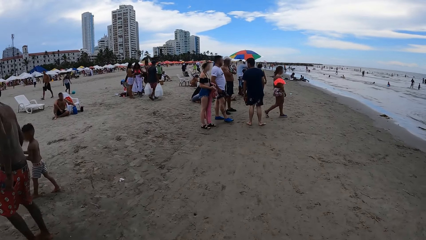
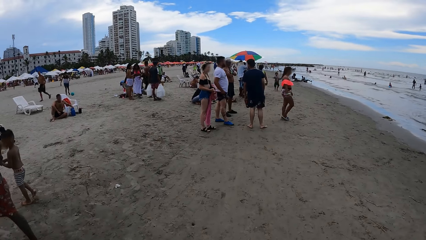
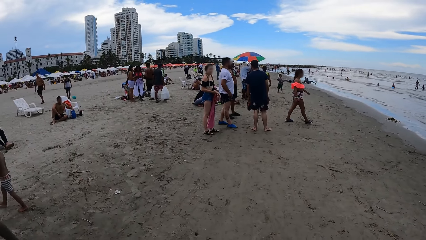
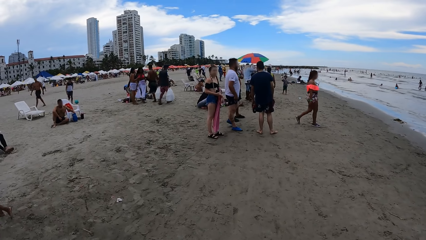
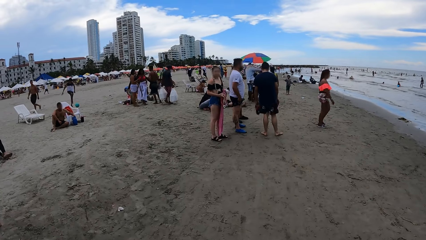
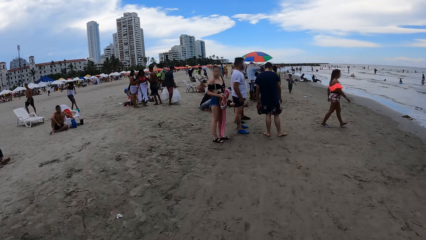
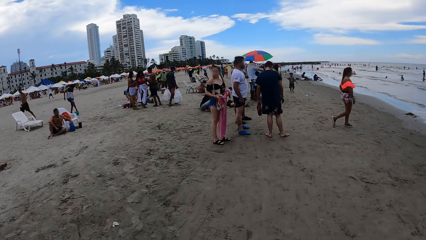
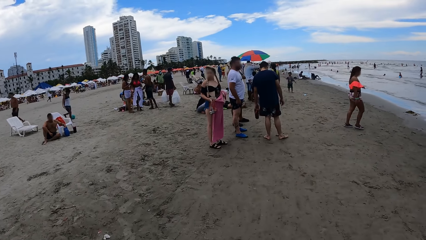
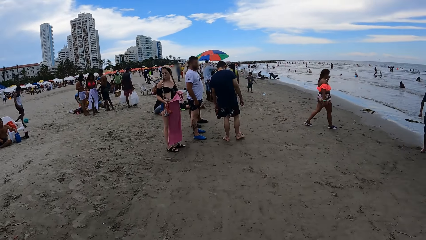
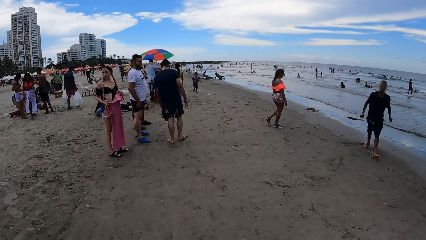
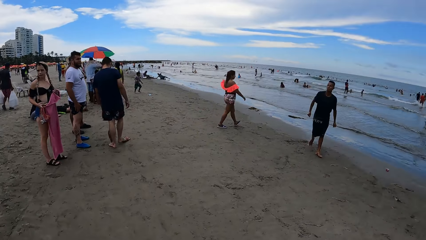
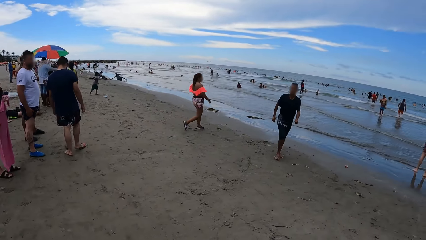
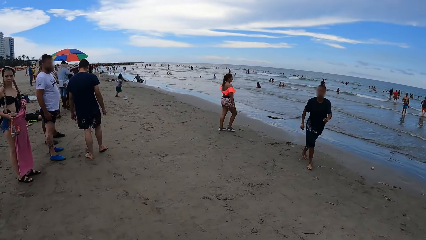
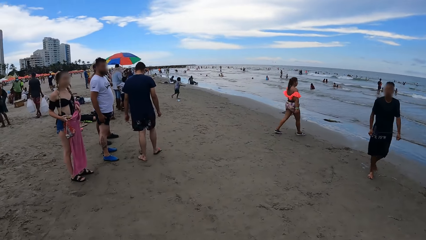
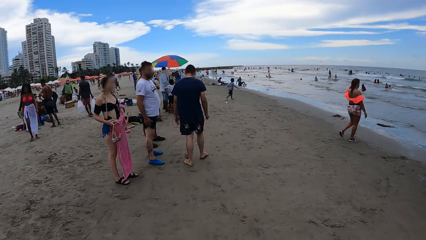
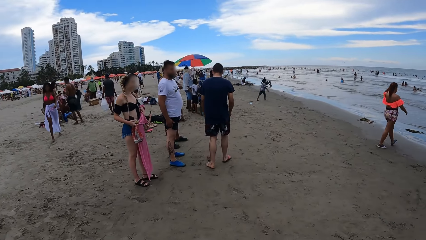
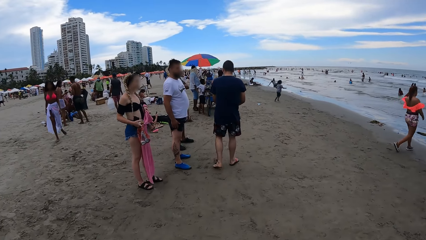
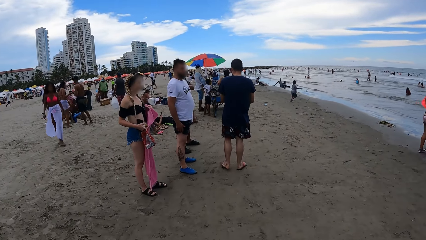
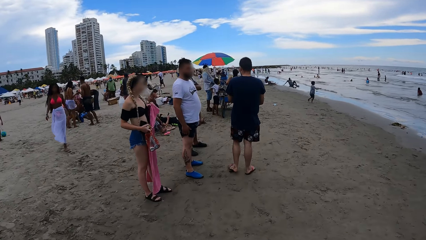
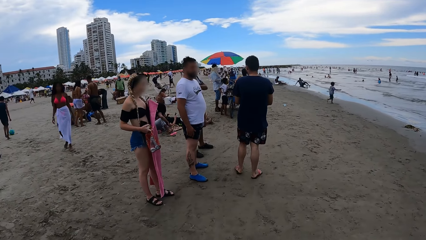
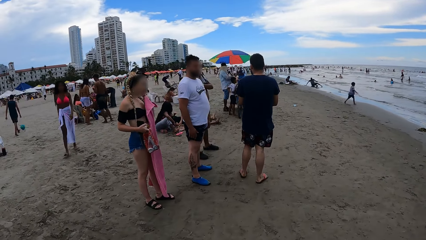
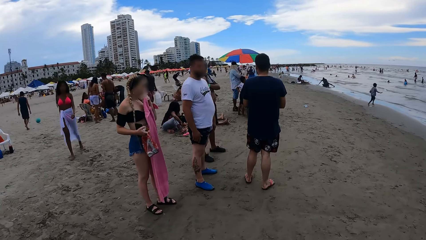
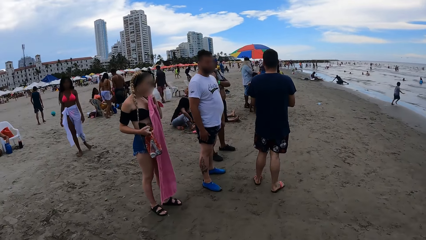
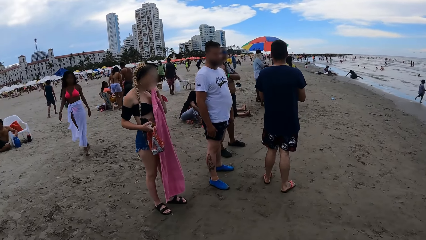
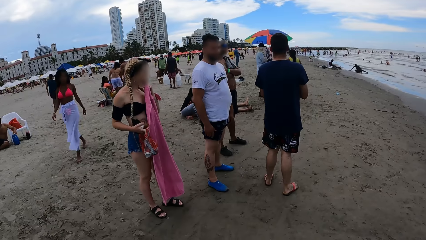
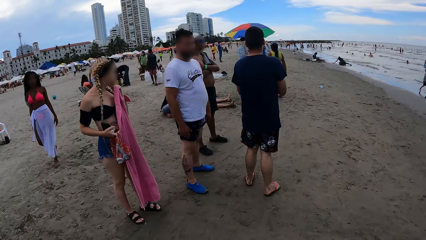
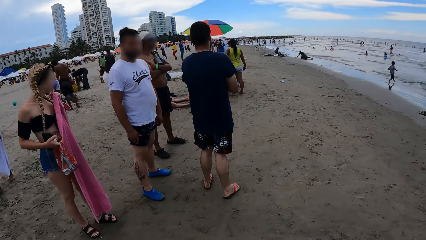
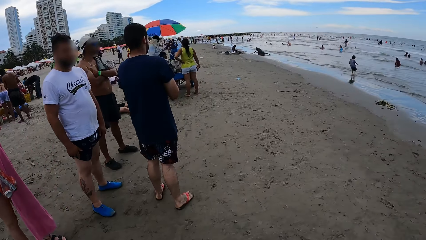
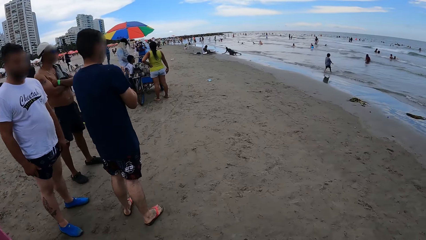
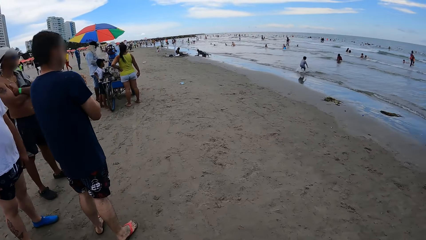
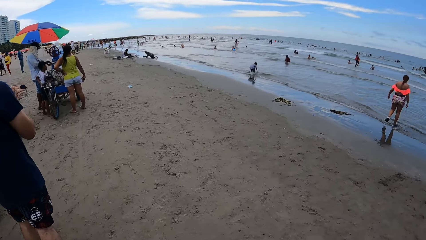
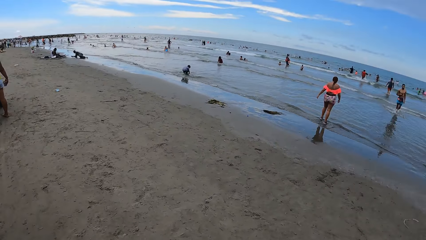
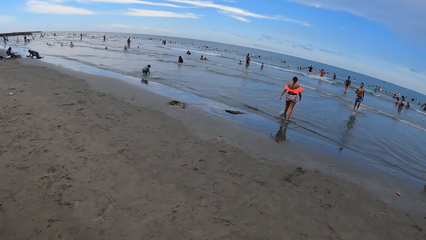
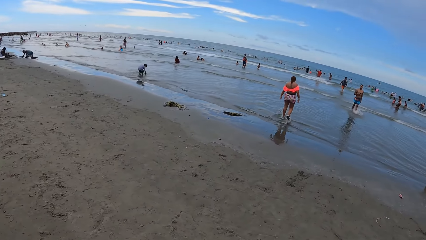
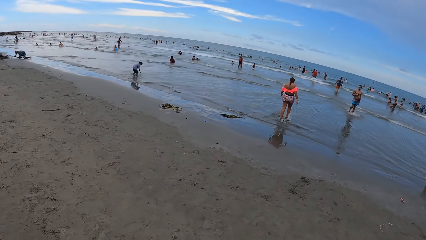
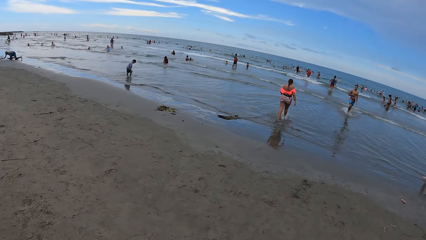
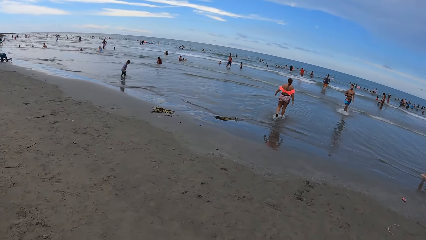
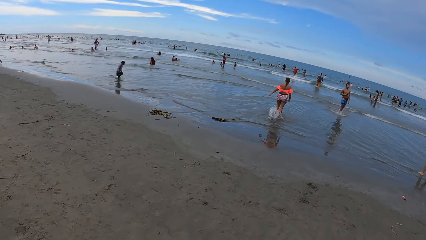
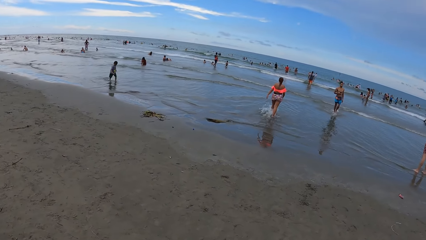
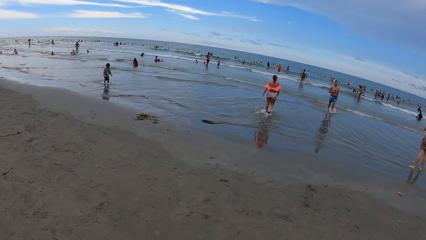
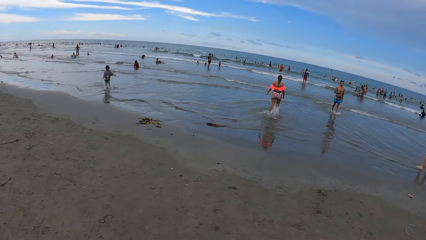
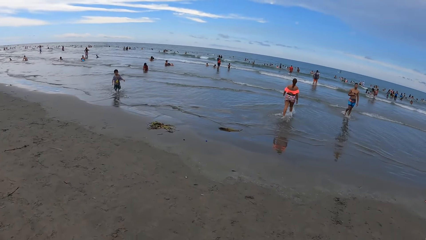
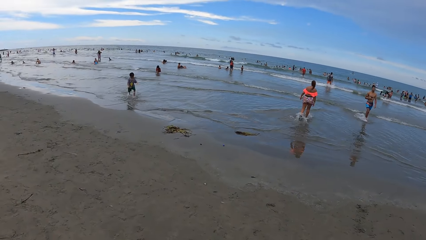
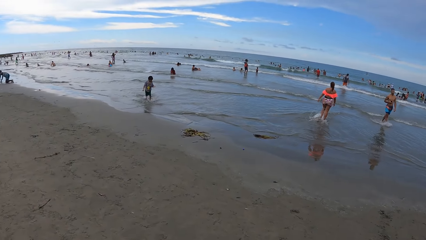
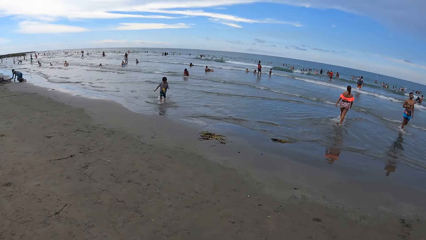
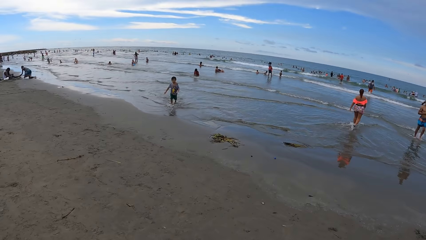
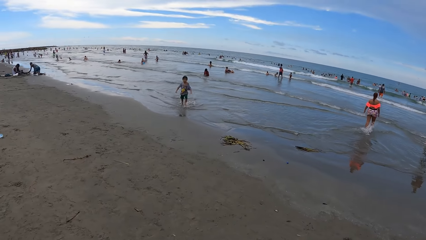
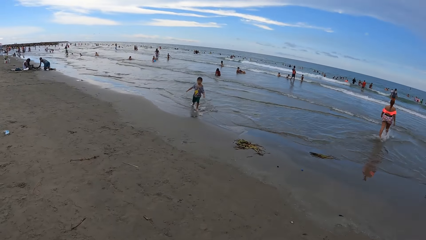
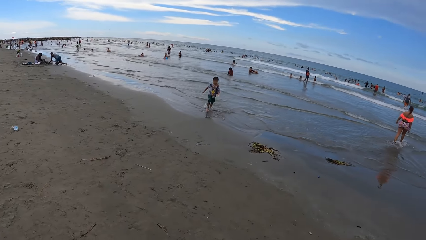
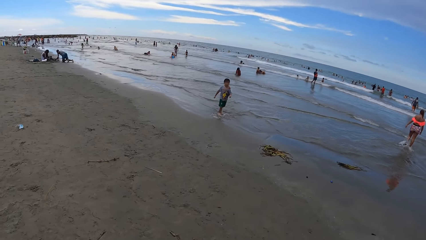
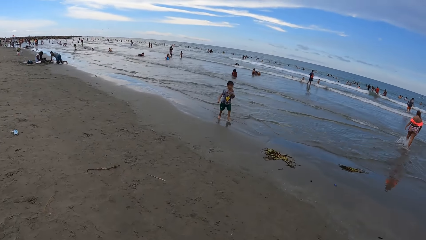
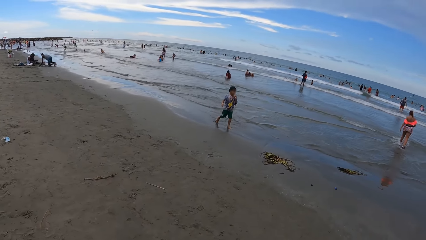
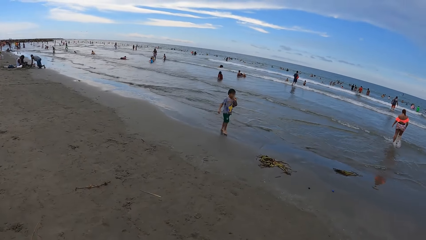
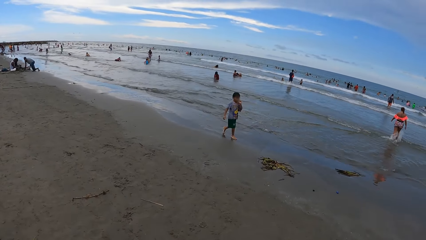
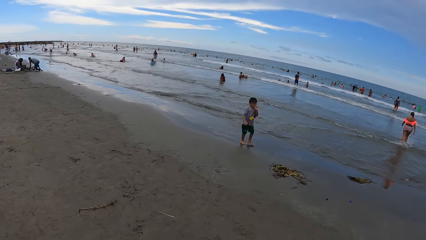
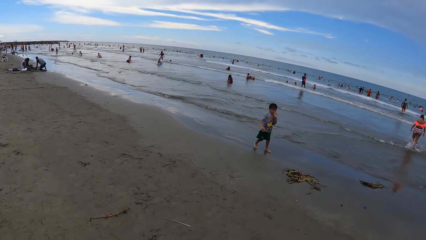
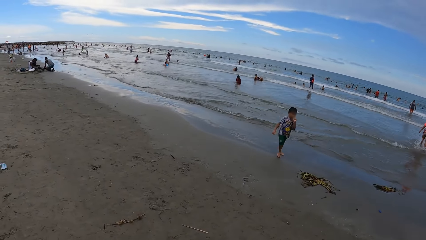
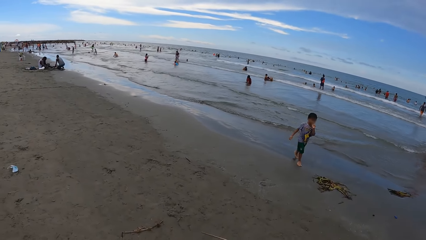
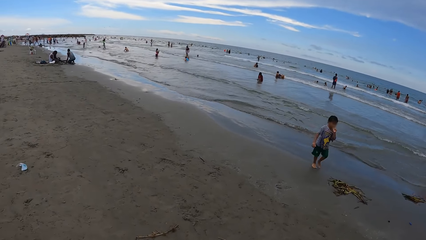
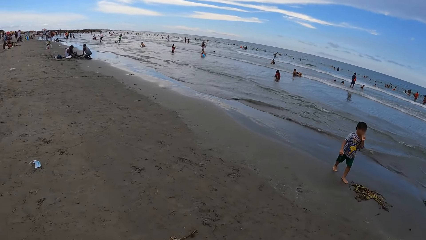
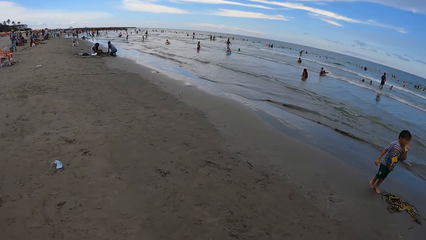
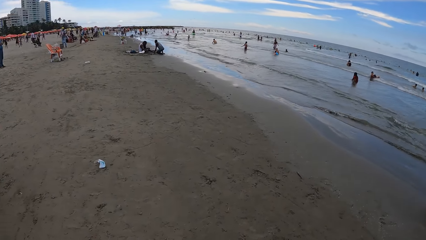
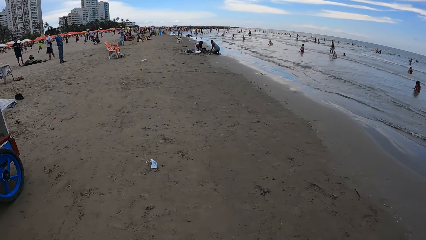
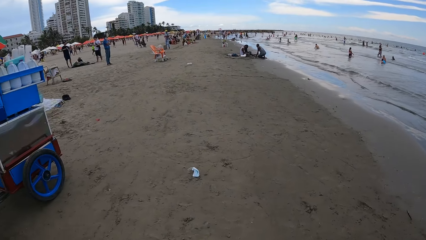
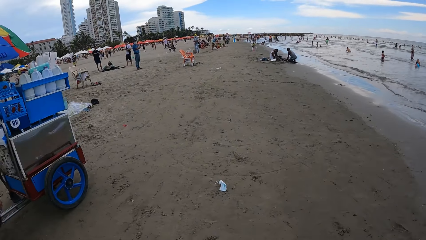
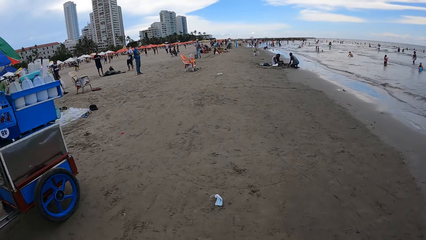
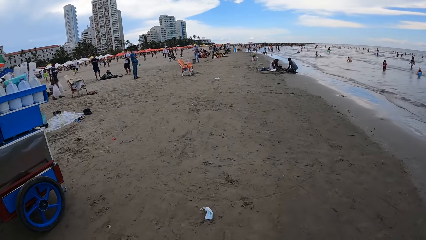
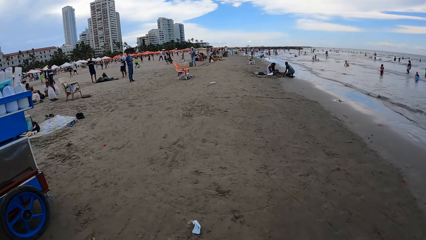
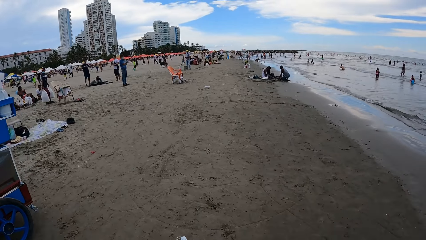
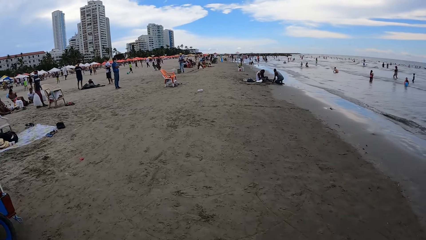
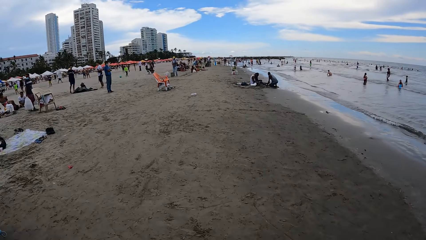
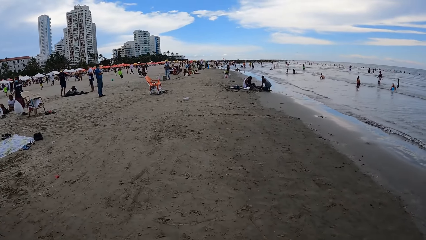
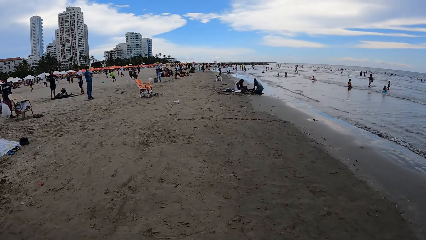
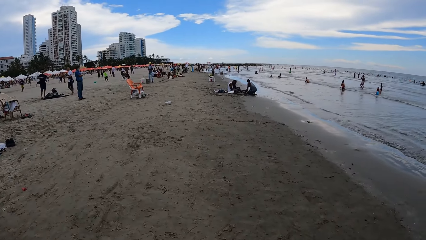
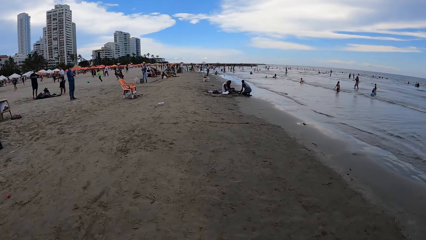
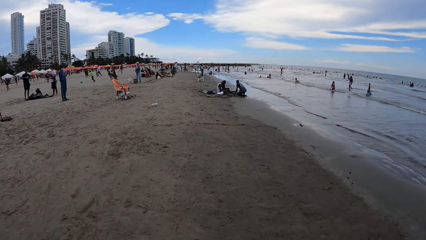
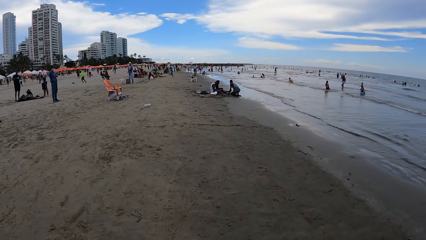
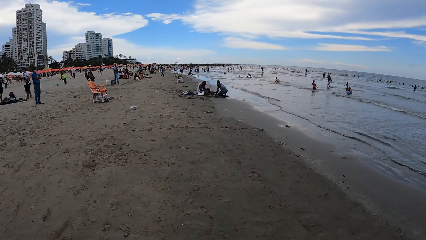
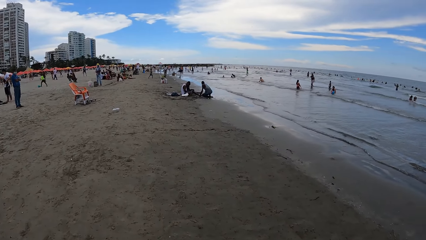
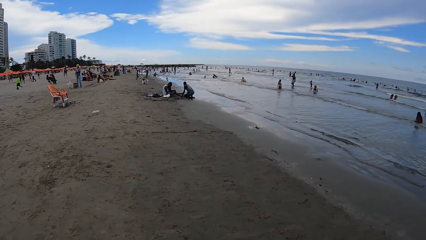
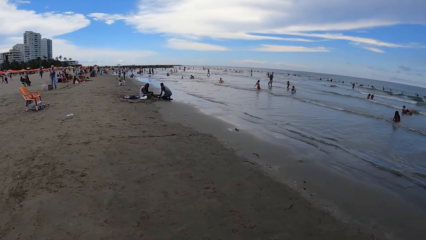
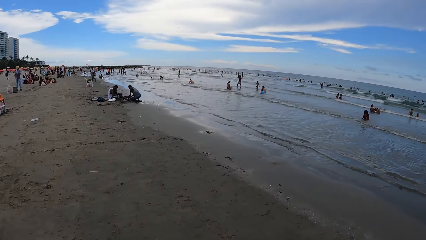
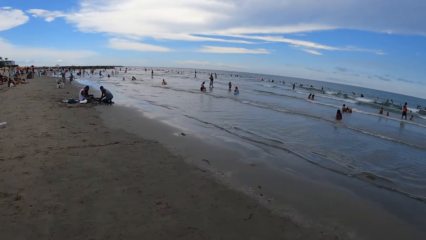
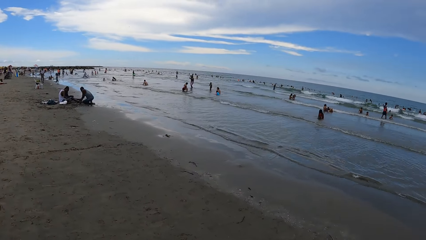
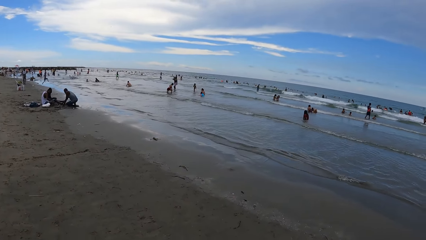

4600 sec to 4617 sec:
The camera wearer looks around. They walk on the beach. They look around. They look around again. They walk around.
